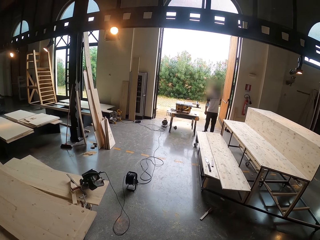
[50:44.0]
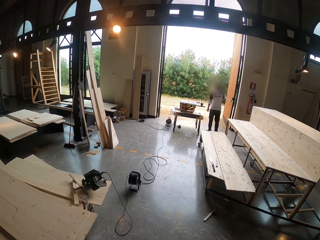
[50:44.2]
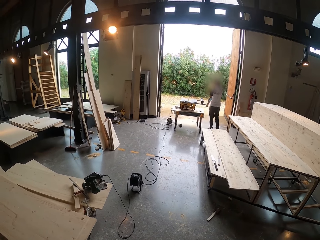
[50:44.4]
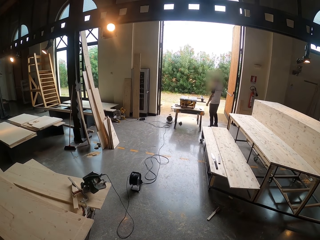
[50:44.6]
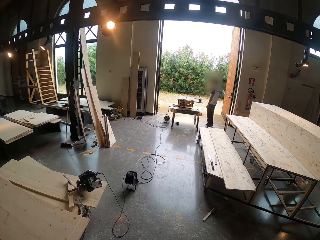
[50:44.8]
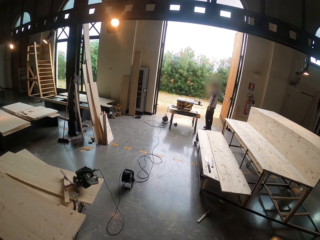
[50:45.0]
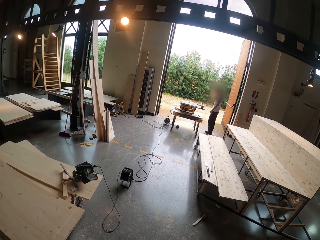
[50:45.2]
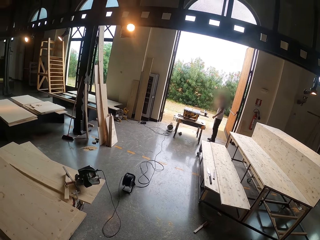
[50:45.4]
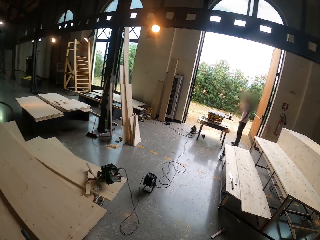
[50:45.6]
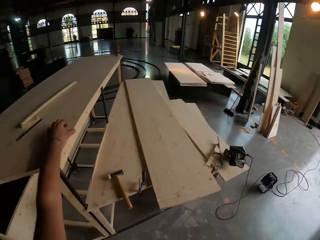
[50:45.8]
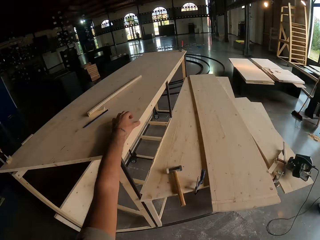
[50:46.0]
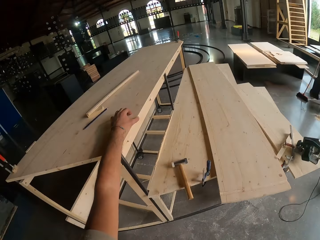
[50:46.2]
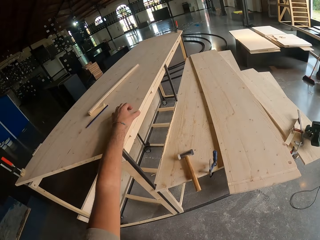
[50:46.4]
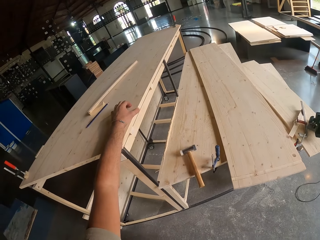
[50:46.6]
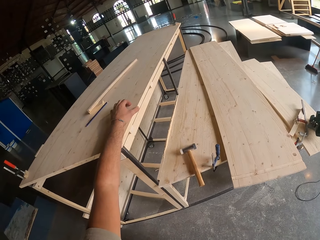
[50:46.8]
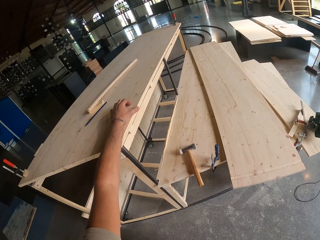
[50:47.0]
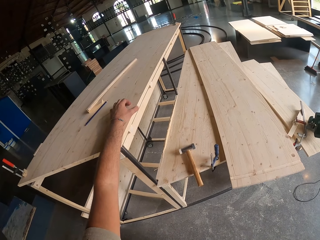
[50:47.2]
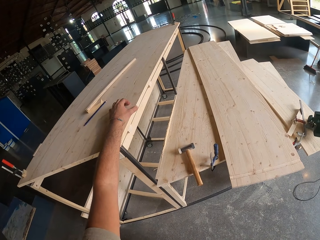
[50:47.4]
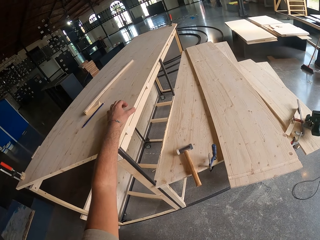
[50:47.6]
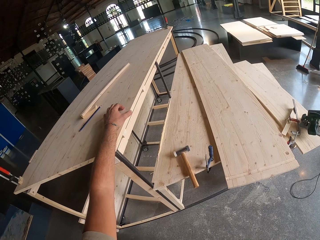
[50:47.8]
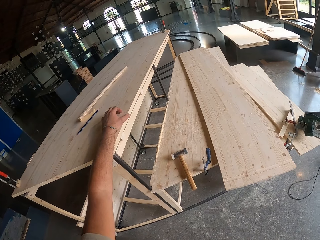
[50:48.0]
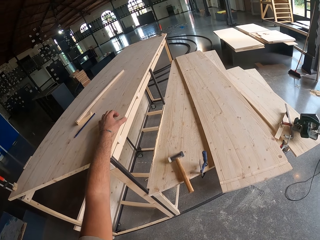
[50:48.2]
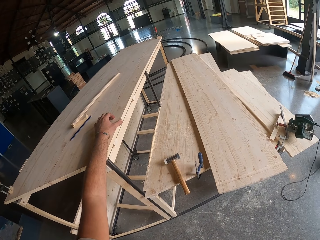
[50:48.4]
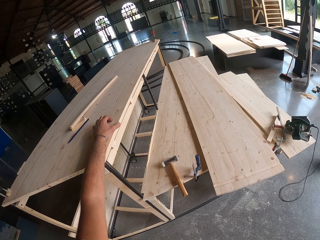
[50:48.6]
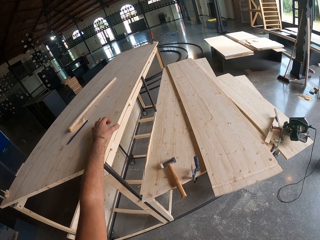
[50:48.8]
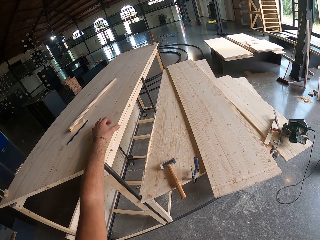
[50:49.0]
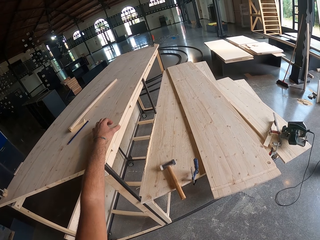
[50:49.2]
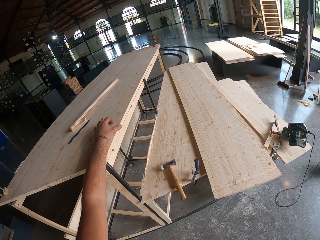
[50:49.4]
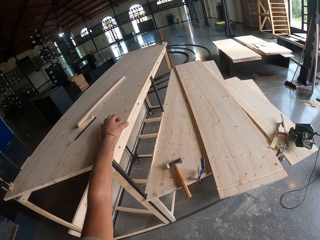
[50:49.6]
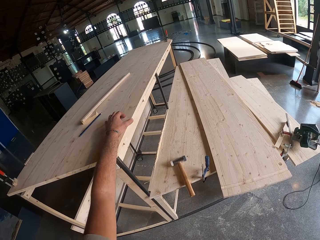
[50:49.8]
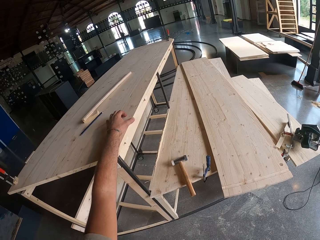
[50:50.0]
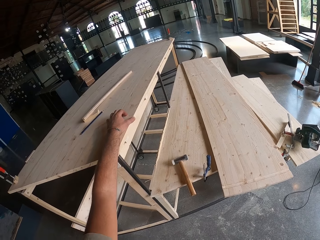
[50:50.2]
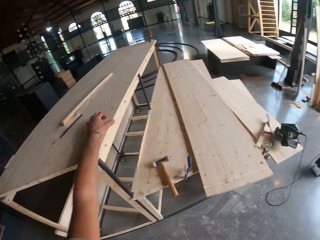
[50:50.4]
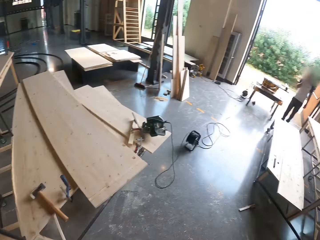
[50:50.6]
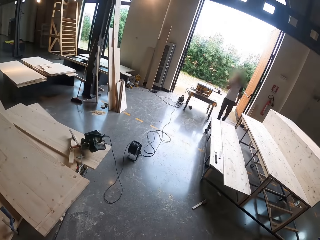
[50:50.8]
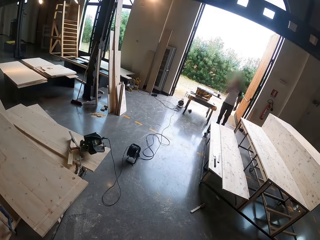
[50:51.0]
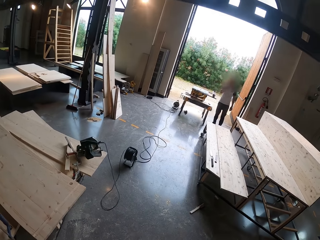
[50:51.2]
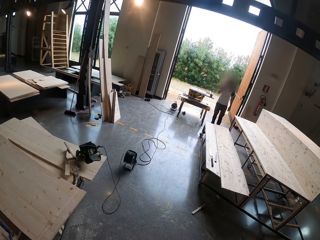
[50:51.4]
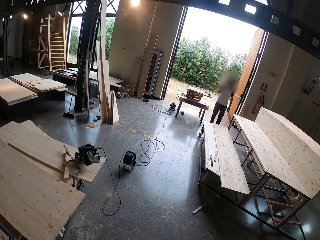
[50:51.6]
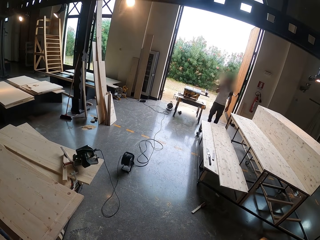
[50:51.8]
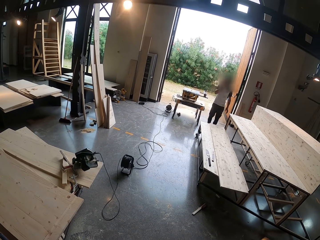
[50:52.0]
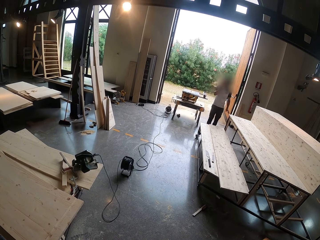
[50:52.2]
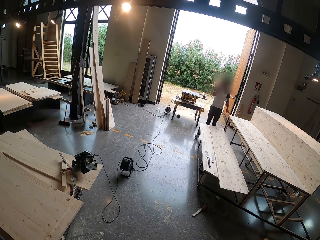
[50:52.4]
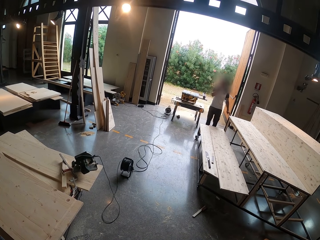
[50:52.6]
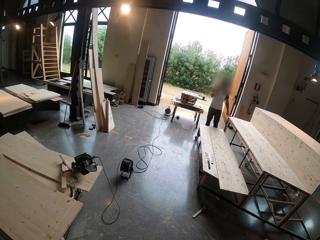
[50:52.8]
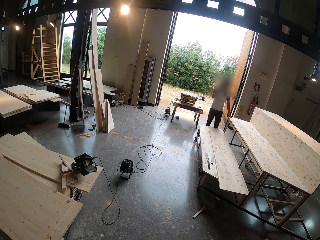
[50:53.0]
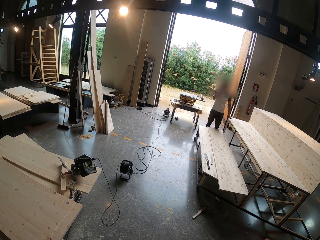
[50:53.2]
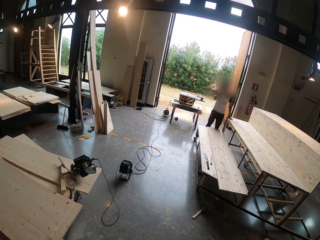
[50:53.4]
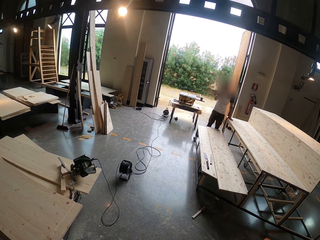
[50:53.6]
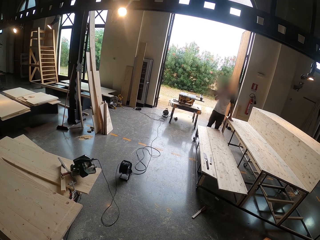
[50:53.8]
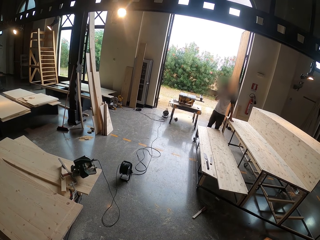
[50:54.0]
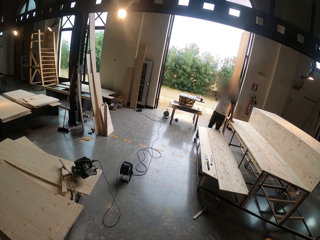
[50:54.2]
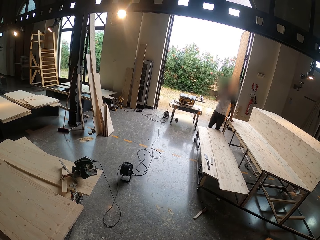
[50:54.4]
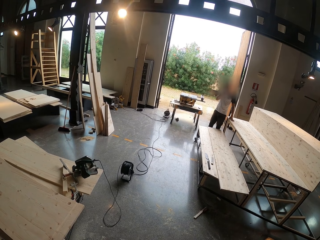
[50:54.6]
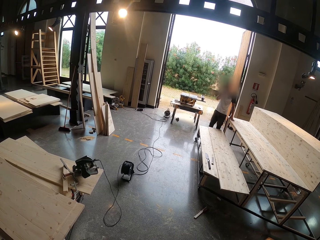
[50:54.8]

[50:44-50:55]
The camera wearer holds the table. He places his left hand on the table. He looks around the room.

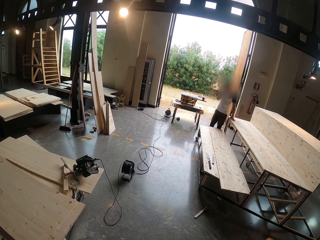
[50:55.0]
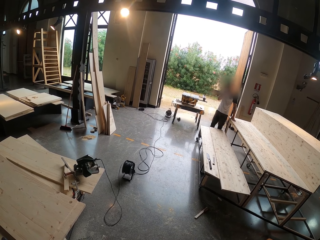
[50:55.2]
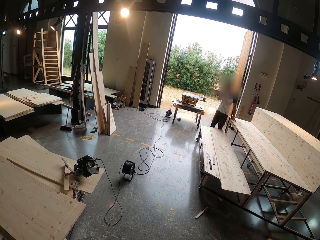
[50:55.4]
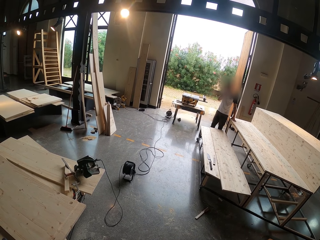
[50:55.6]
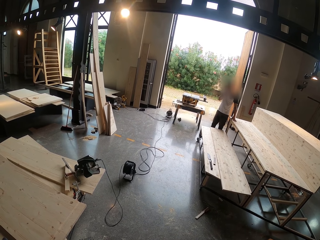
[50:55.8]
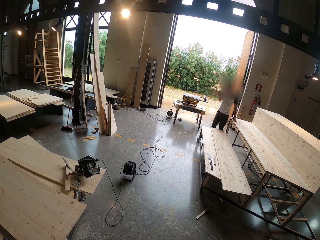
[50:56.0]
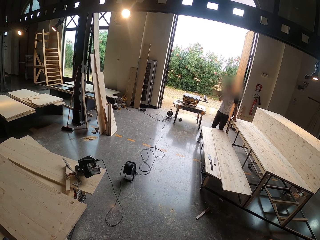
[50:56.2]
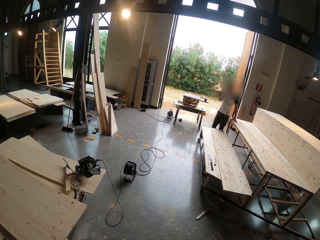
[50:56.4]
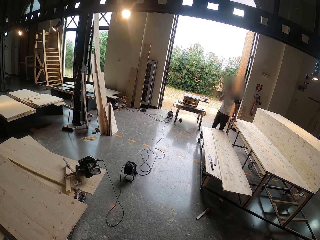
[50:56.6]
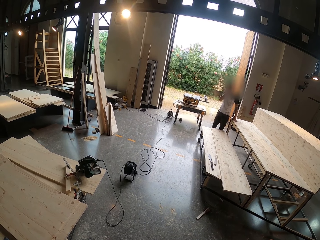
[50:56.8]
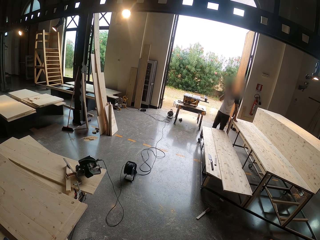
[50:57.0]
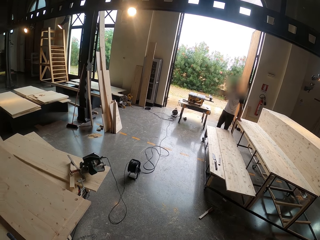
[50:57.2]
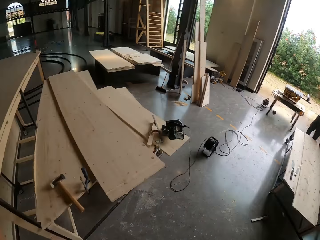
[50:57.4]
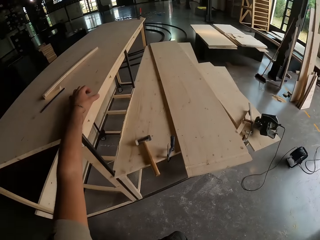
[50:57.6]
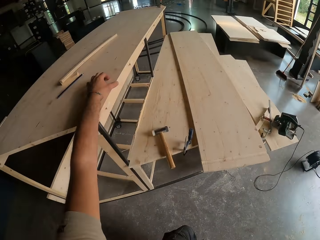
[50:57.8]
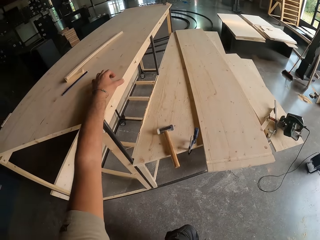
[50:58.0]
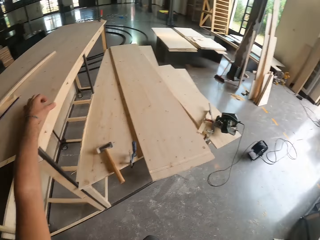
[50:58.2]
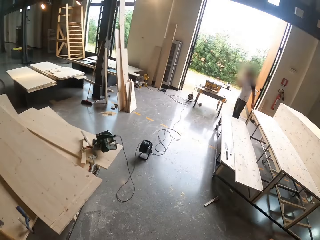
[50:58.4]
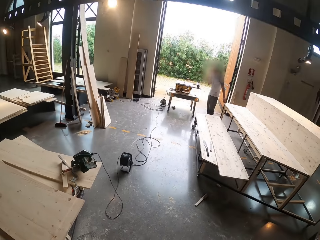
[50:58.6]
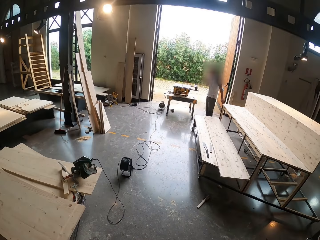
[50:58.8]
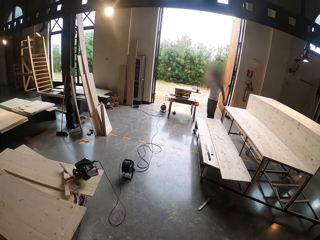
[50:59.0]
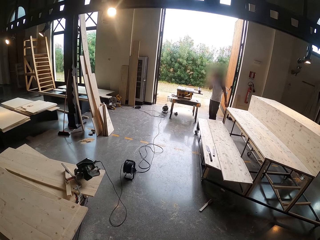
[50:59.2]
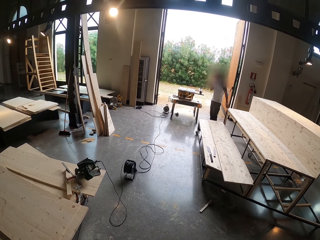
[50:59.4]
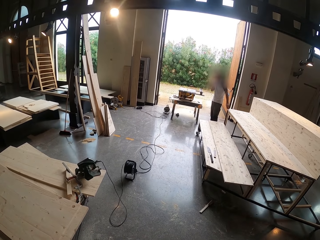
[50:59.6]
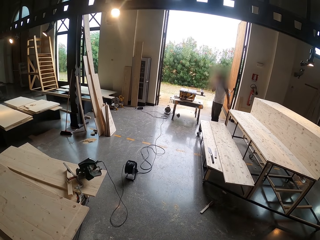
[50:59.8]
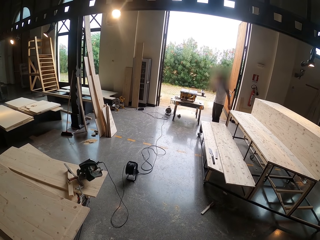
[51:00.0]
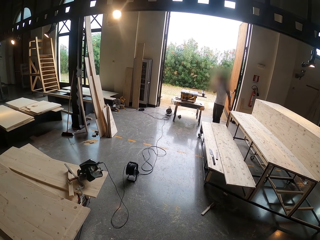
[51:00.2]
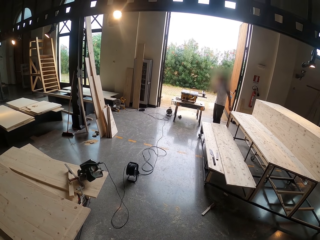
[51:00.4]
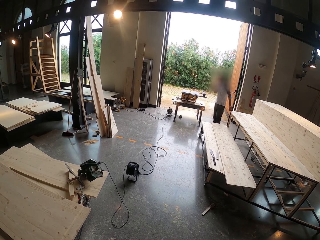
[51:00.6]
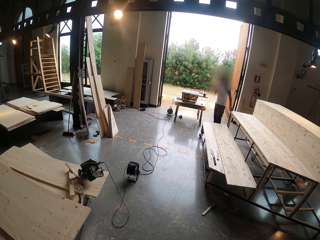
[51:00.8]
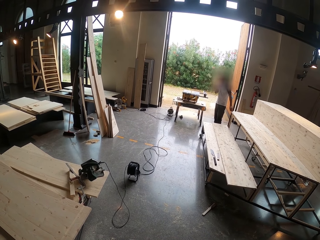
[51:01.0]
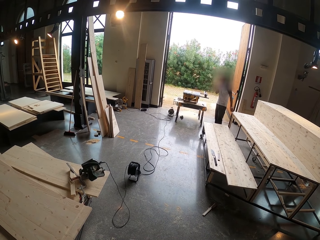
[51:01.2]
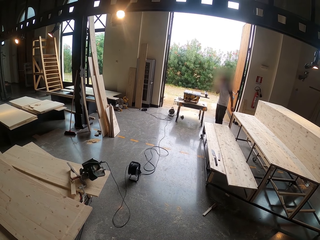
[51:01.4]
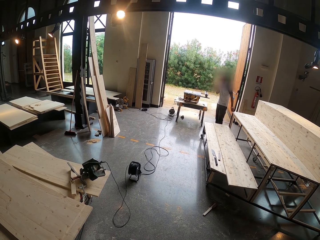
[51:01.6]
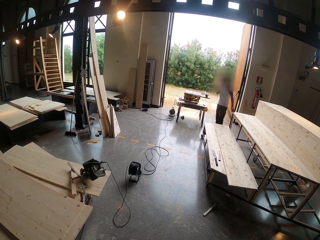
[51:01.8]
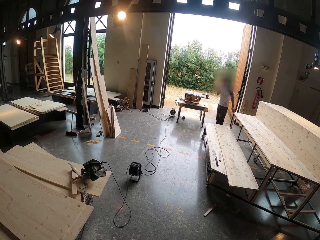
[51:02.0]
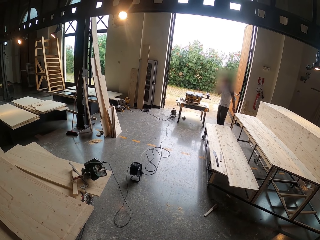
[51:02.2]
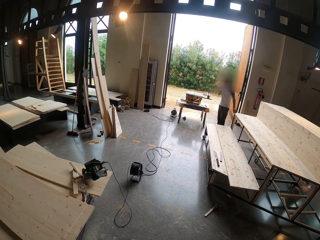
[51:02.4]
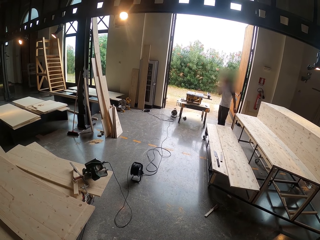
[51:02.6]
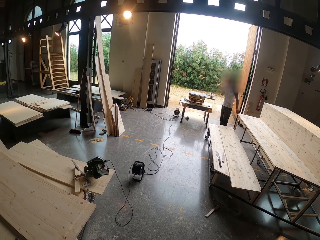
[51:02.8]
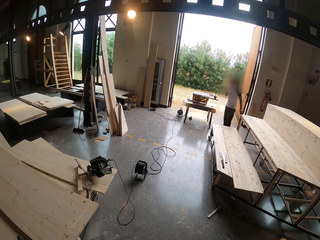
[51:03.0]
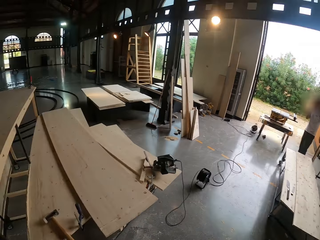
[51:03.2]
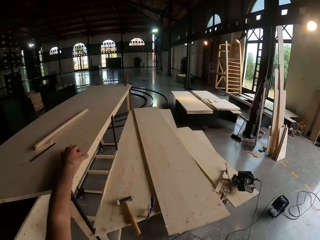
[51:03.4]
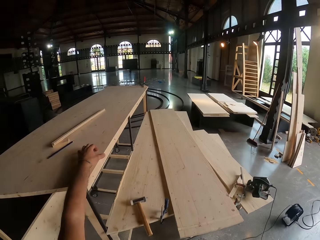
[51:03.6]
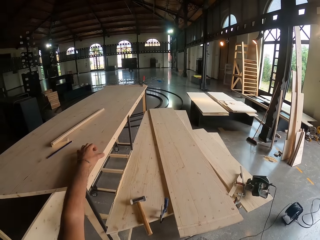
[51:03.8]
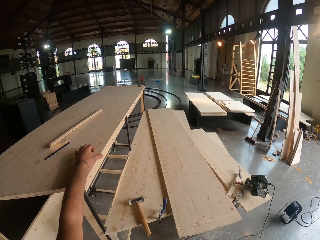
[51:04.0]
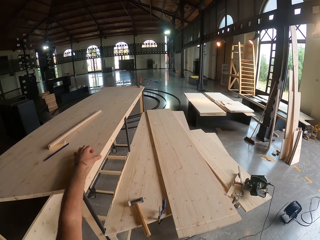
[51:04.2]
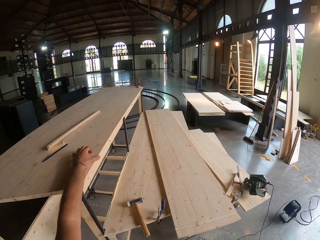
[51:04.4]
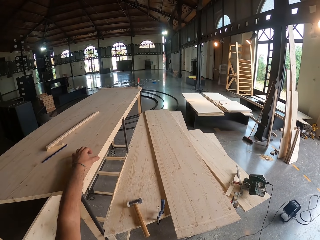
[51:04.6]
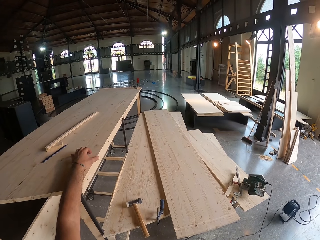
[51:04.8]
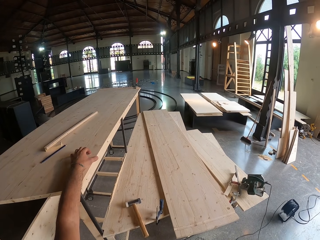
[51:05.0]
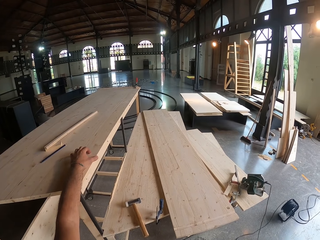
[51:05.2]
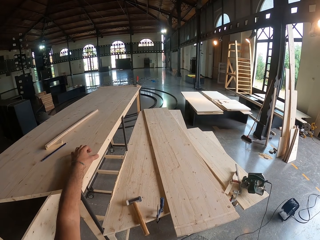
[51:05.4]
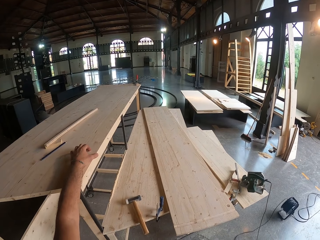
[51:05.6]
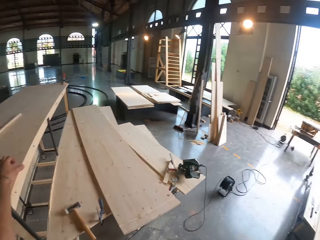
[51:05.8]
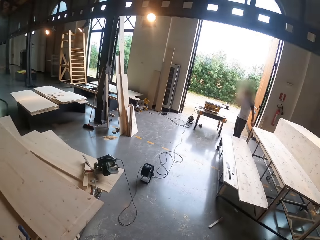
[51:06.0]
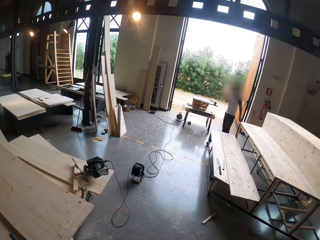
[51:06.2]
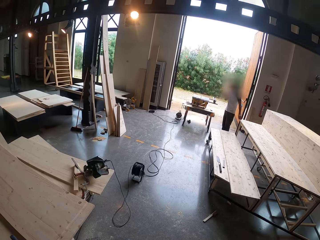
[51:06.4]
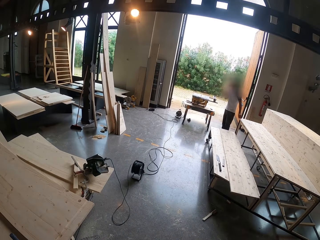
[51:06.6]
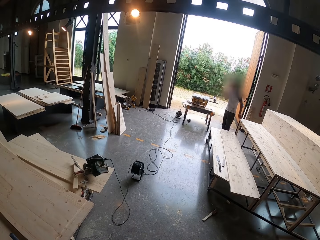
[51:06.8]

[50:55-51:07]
A man places his left hand on the table.
